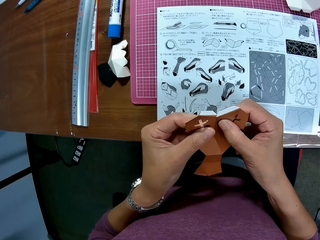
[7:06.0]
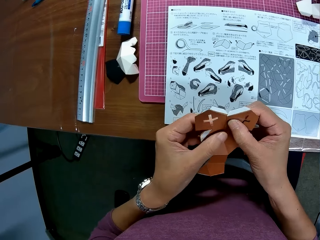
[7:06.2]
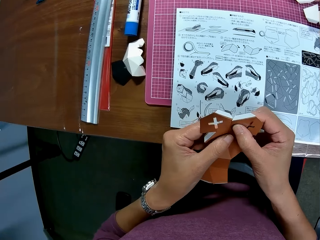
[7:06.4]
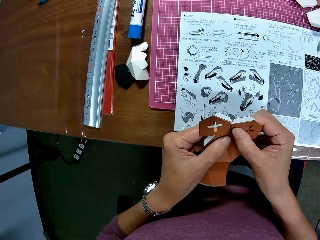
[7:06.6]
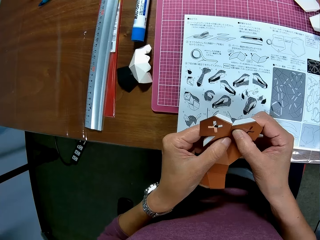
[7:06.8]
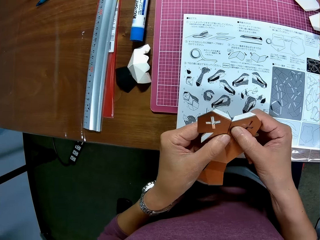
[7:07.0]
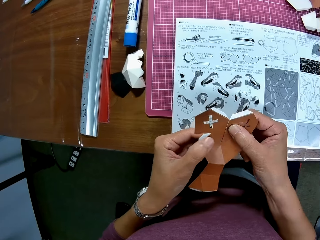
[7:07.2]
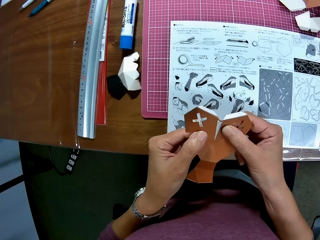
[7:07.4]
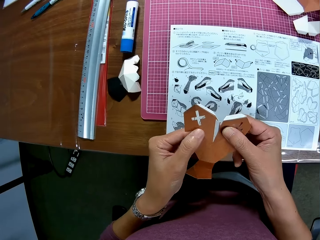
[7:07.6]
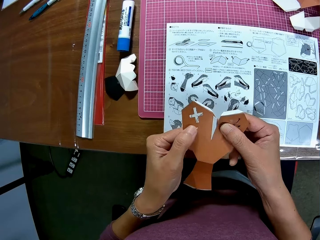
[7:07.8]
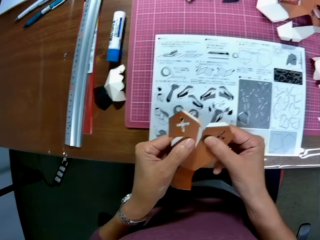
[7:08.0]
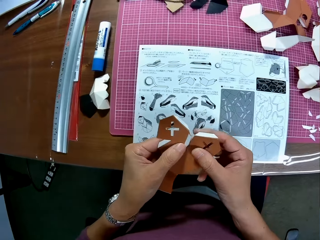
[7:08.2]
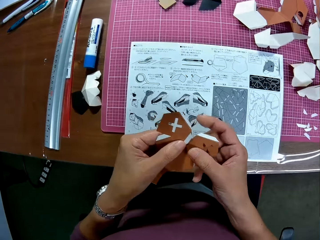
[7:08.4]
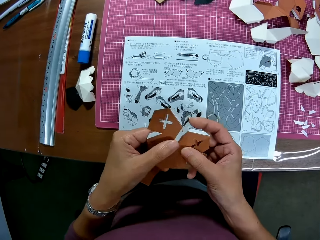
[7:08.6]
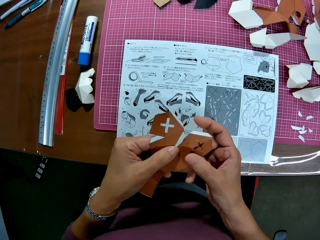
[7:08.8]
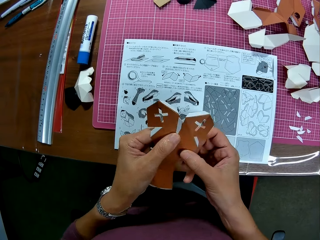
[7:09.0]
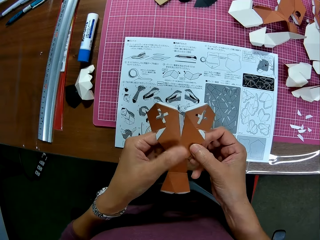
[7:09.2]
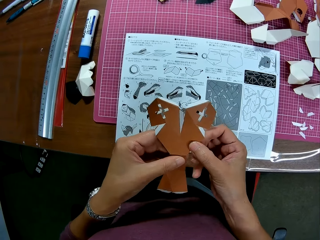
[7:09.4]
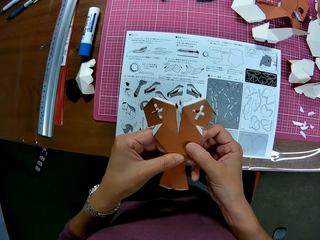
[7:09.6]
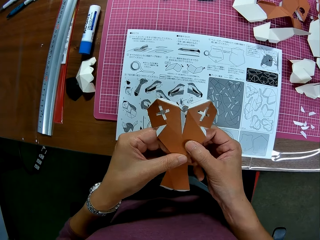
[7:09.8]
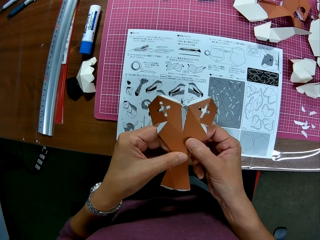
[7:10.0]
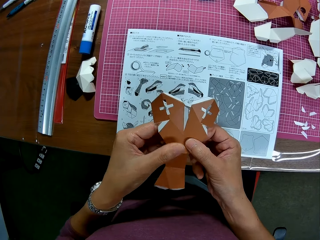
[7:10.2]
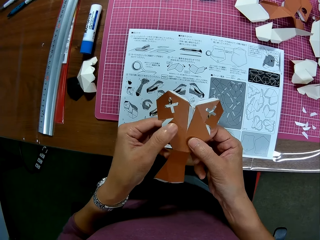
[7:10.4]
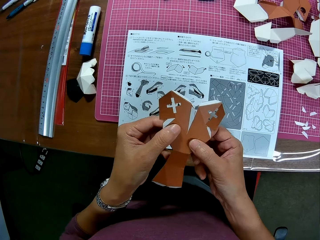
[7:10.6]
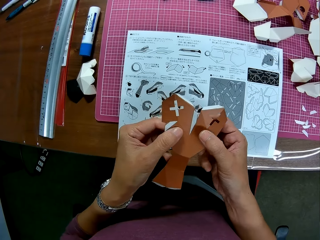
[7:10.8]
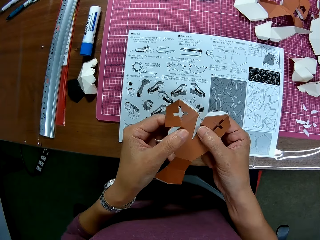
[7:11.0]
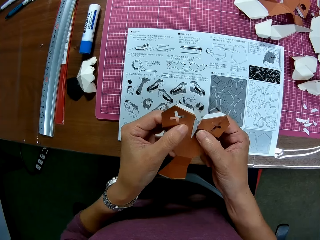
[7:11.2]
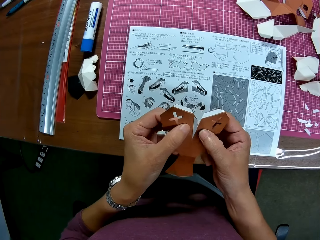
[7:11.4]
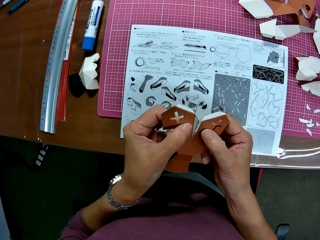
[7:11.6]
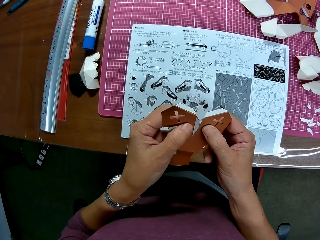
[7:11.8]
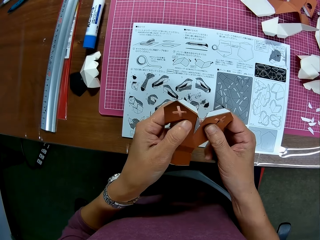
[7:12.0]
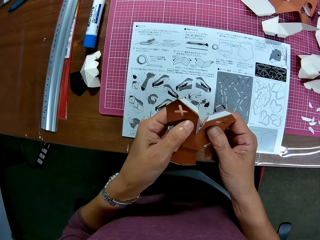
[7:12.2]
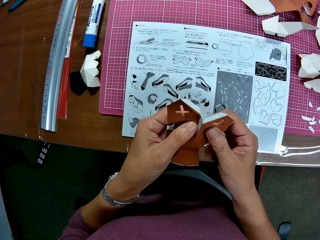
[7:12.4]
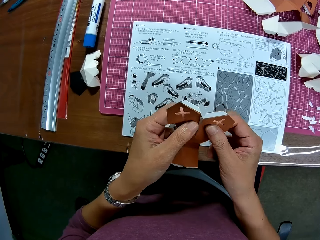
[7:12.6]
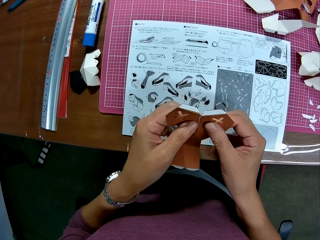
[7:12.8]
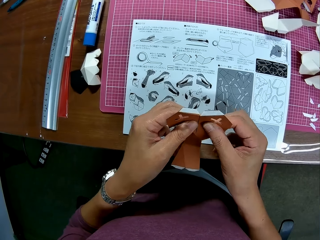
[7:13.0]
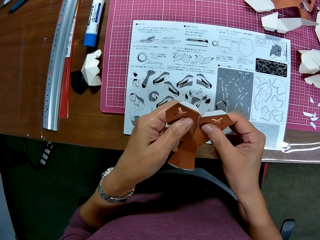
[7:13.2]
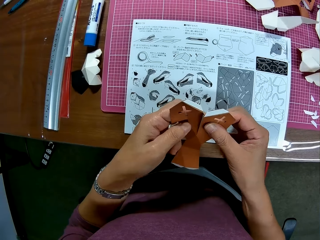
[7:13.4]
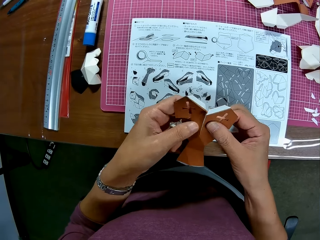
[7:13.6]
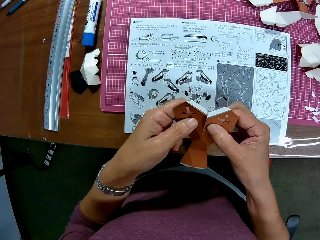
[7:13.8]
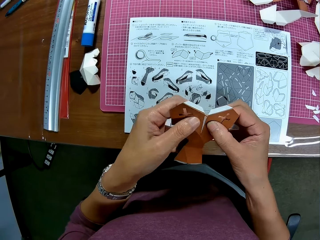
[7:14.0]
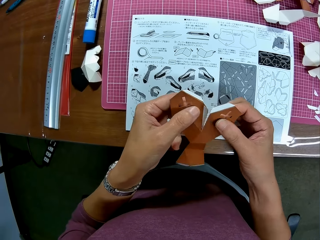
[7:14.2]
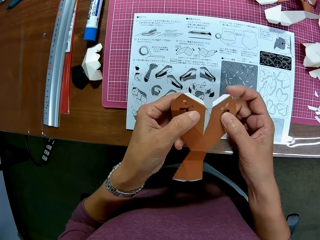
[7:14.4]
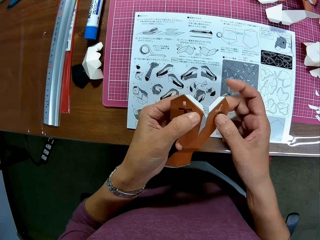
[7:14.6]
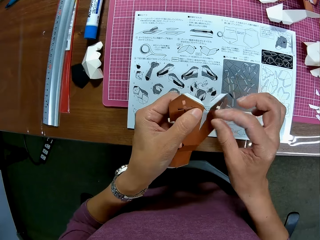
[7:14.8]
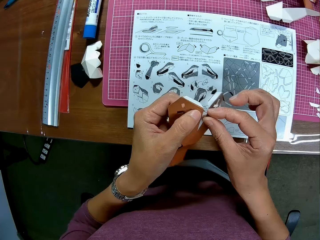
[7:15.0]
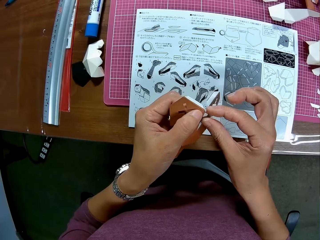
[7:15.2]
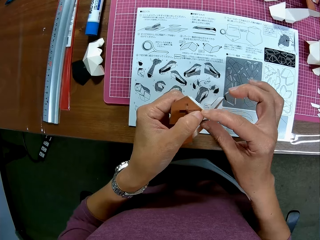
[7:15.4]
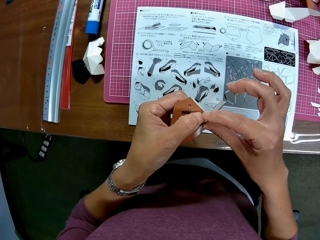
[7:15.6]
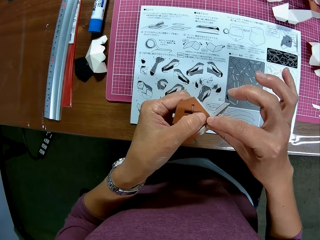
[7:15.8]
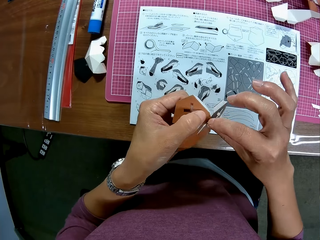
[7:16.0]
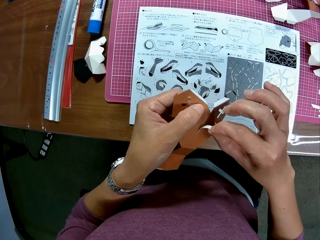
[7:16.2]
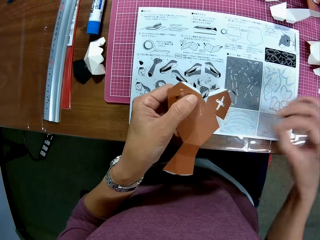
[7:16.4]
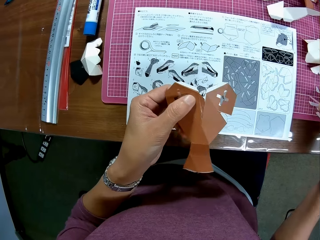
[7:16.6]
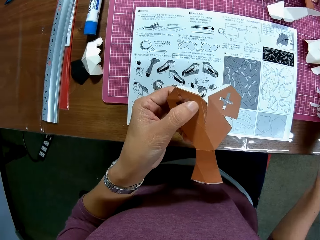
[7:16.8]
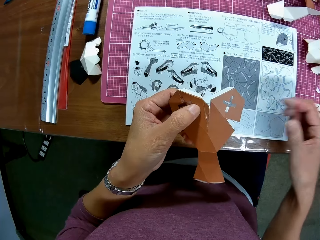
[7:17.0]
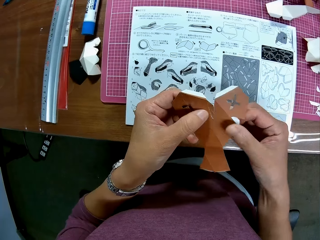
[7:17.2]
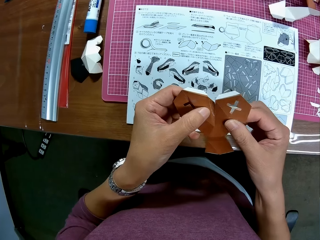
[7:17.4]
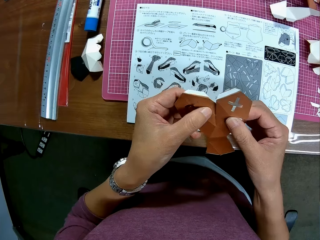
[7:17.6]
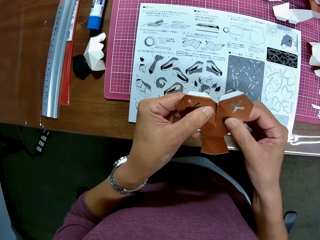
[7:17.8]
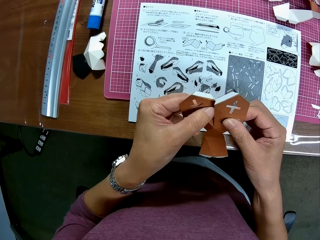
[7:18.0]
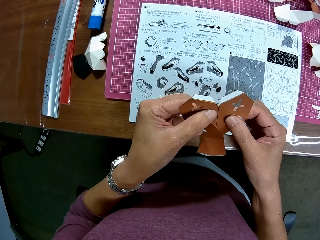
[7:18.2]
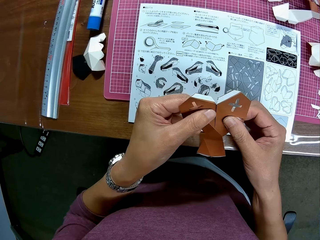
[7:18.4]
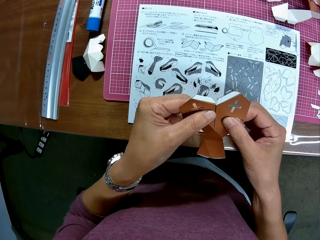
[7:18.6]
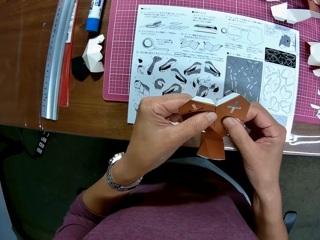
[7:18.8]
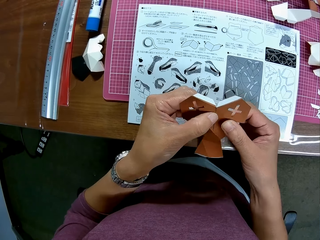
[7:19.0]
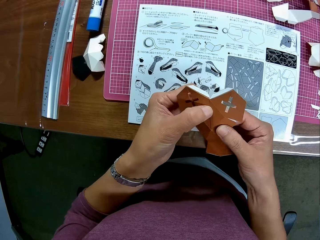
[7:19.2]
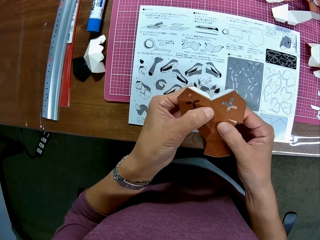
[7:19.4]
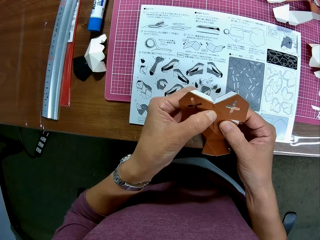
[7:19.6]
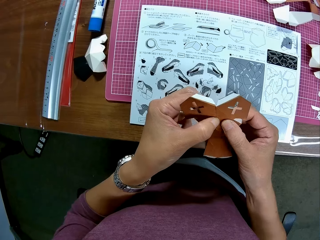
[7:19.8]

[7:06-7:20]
The camera wearer removes a paper tape on the paper craft. He puts the paper tape on the table. He arranges the paper craft in his hand.

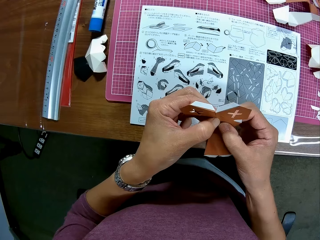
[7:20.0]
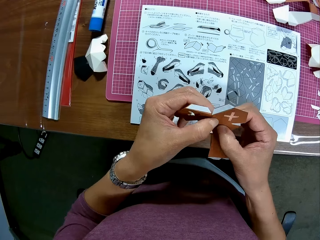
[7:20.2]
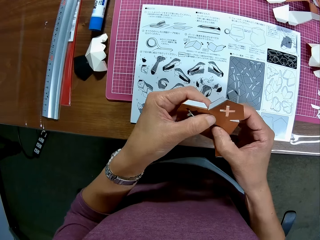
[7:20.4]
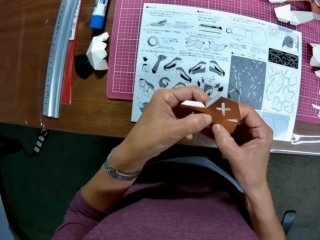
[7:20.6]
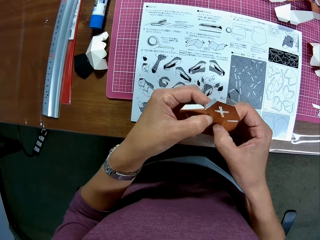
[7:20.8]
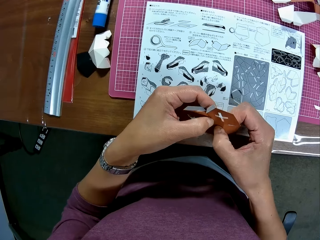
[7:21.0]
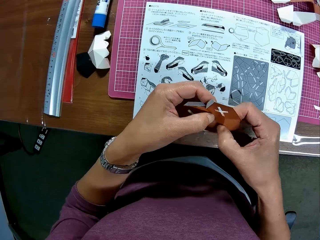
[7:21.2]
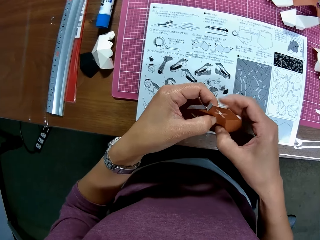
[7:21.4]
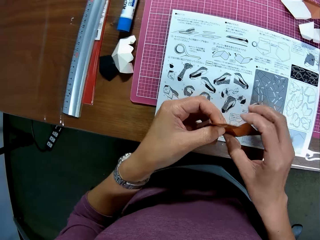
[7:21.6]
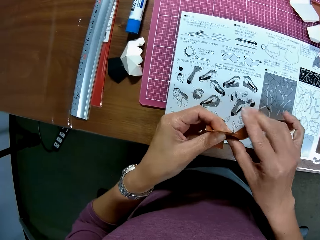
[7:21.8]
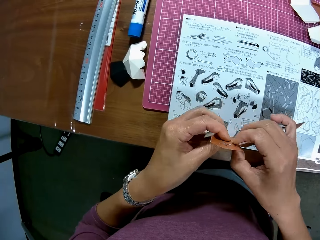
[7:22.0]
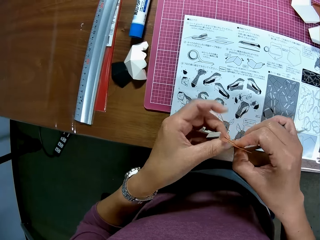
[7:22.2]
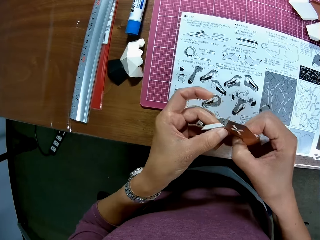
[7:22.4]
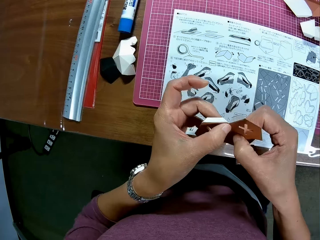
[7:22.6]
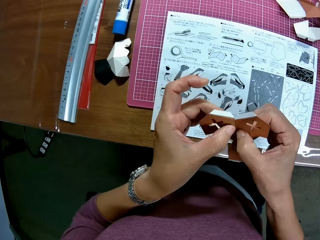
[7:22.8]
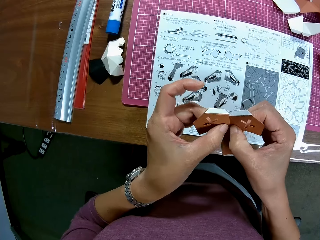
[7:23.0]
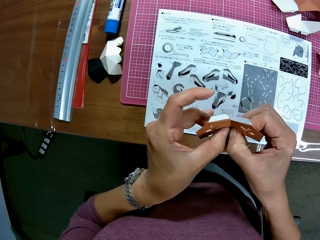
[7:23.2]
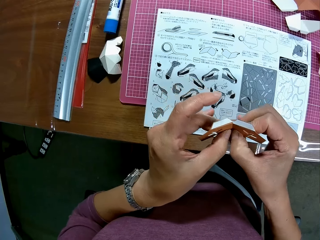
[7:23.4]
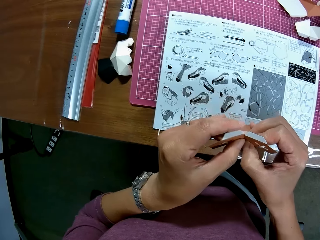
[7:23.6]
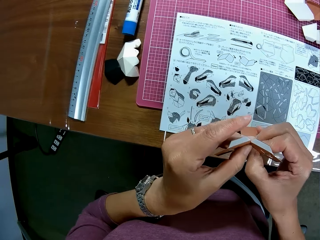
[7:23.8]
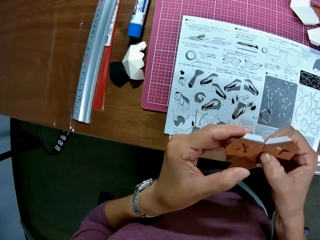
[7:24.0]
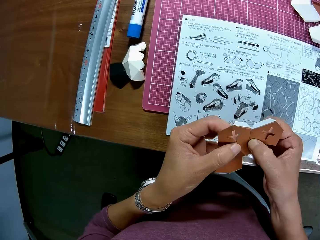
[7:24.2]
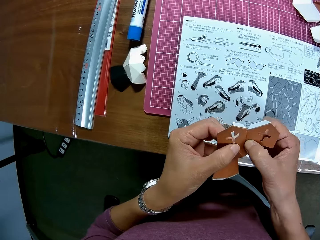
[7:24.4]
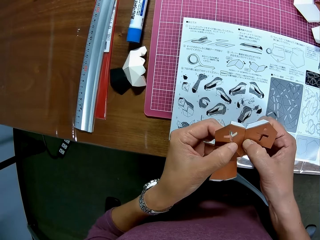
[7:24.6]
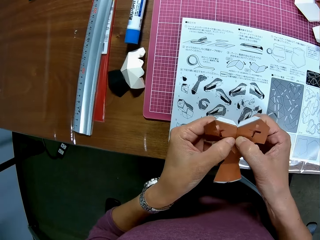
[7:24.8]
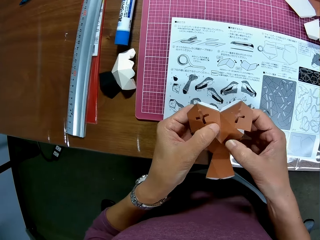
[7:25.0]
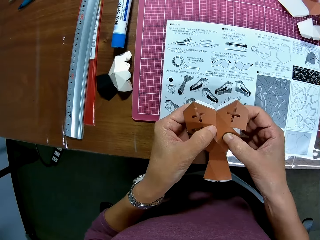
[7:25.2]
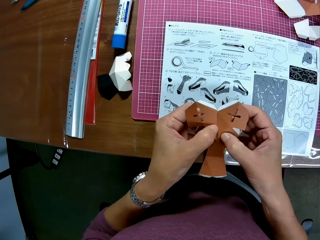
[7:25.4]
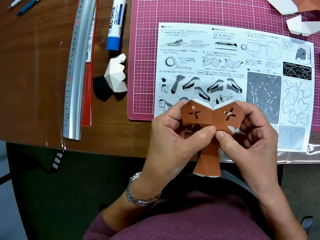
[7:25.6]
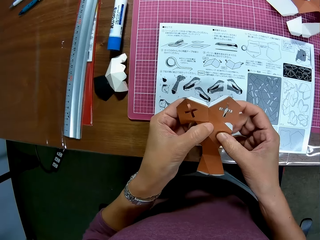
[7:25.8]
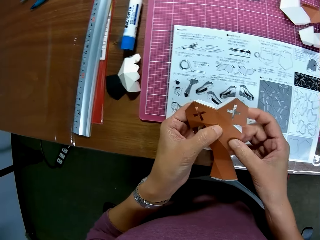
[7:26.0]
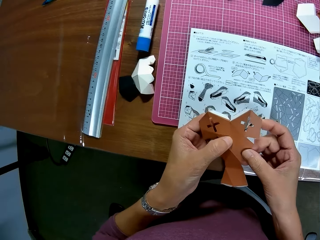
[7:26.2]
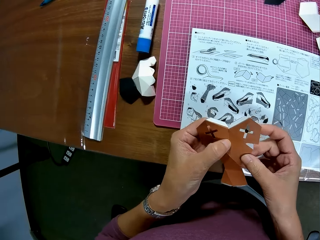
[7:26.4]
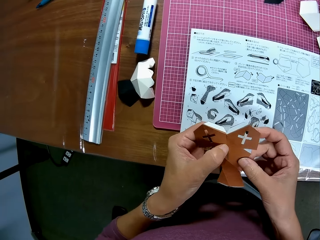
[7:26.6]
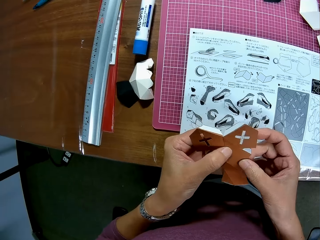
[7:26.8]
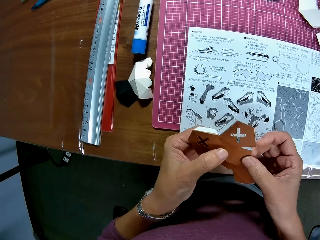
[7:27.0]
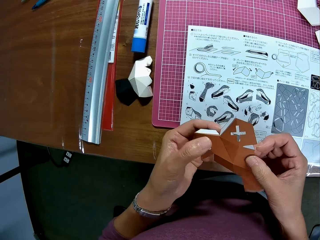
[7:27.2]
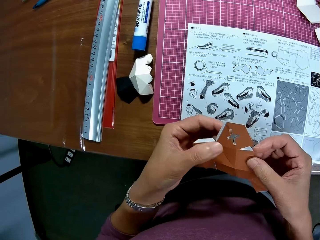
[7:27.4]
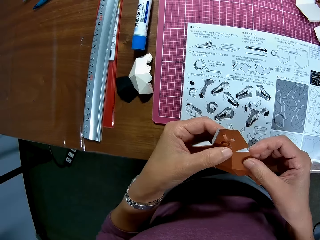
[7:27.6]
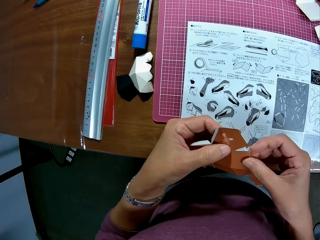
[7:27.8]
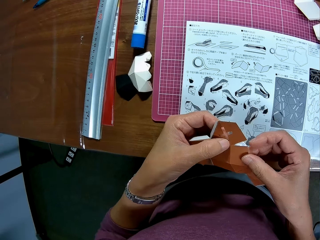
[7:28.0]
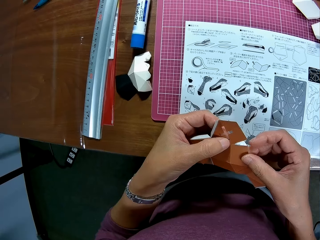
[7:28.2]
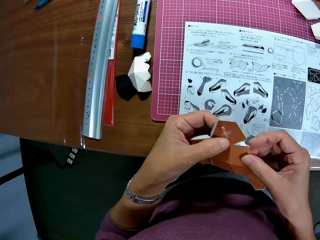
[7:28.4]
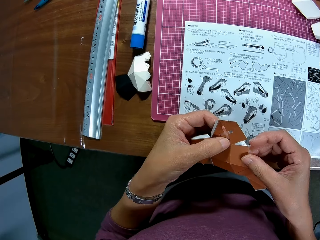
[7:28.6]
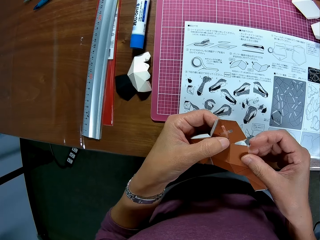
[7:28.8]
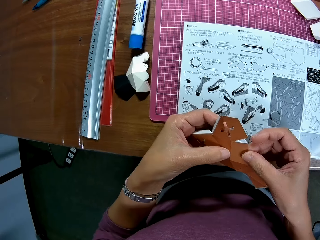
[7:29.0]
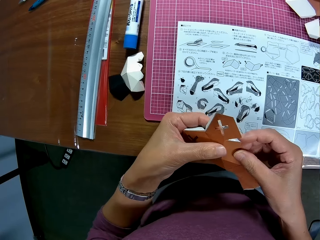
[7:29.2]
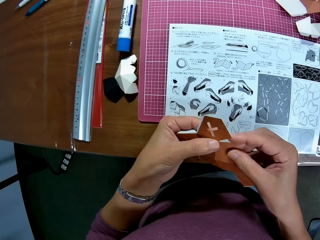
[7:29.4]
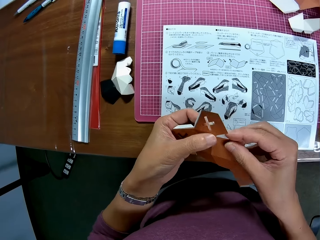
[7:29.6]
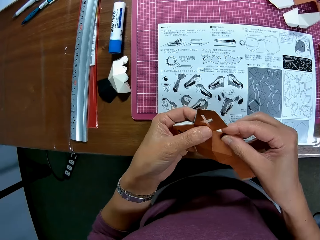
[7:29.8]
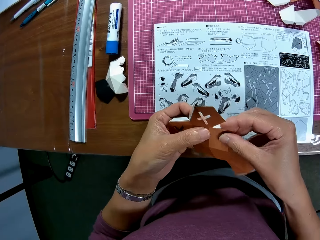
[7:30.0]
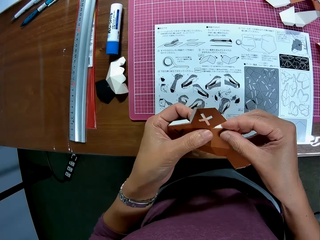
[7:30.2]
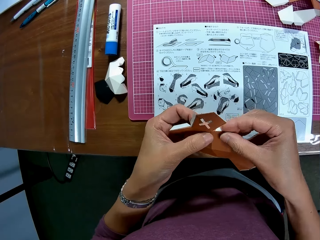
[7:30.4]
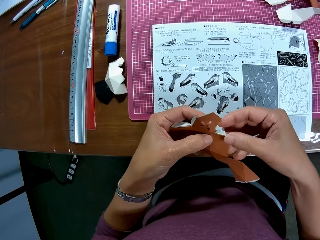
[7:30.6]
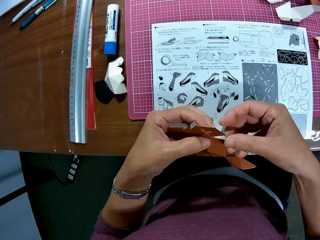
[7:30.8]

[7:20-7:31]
The camera wearer attaches crafting papers.
